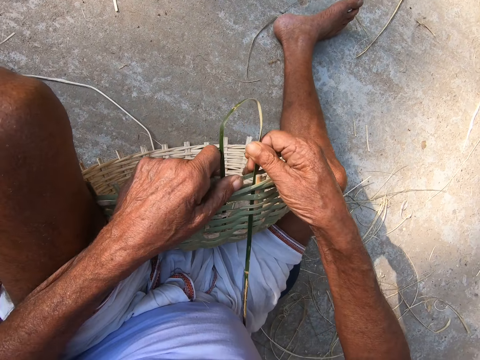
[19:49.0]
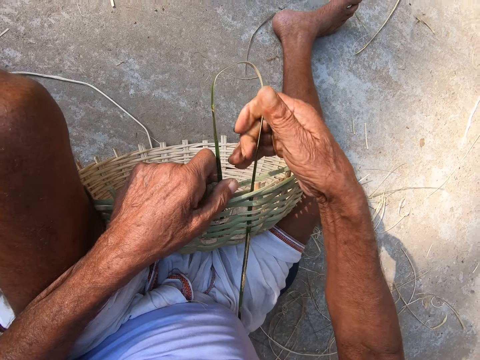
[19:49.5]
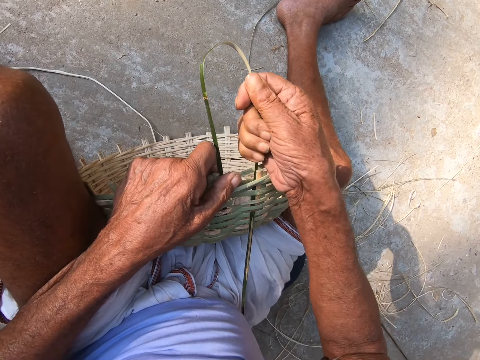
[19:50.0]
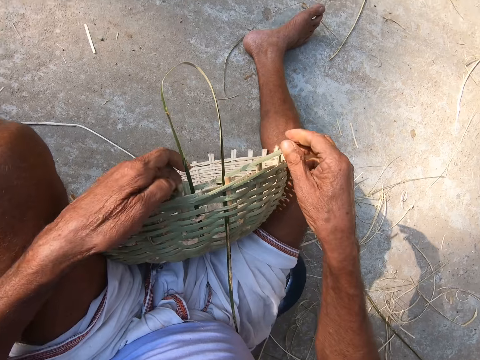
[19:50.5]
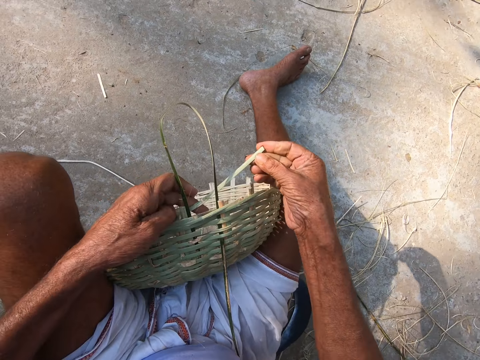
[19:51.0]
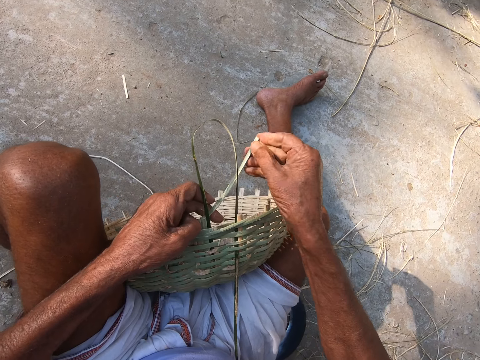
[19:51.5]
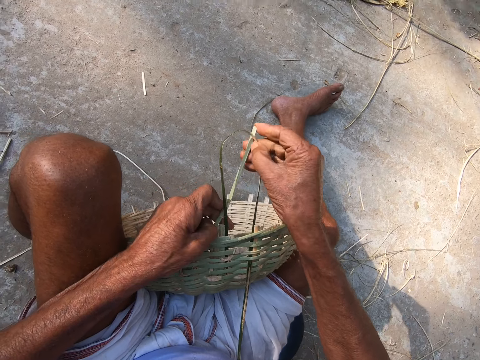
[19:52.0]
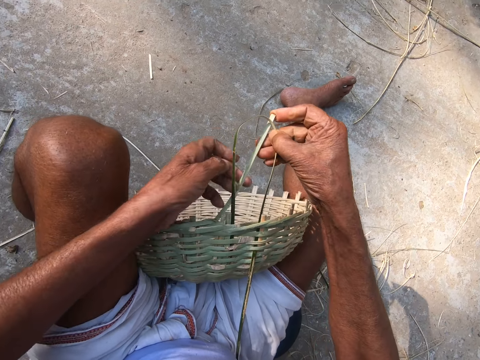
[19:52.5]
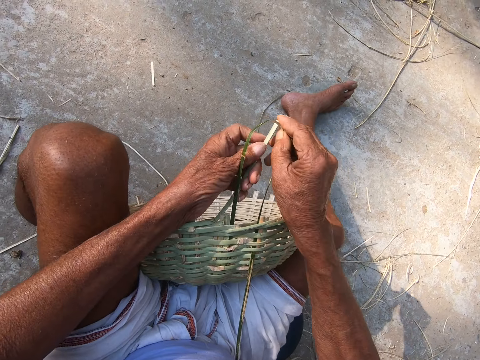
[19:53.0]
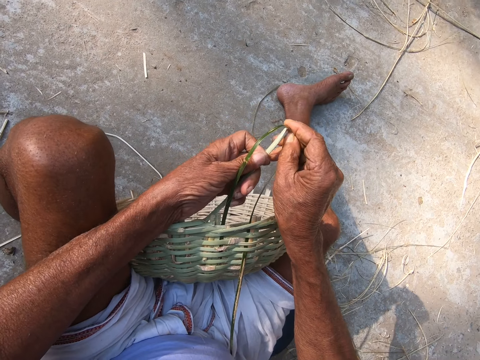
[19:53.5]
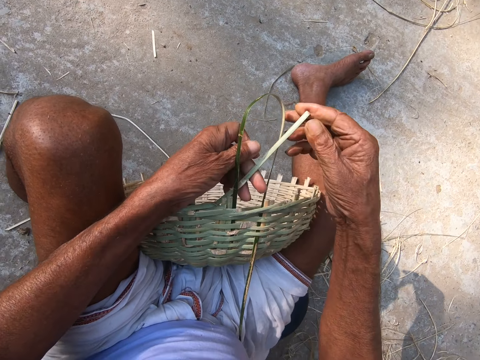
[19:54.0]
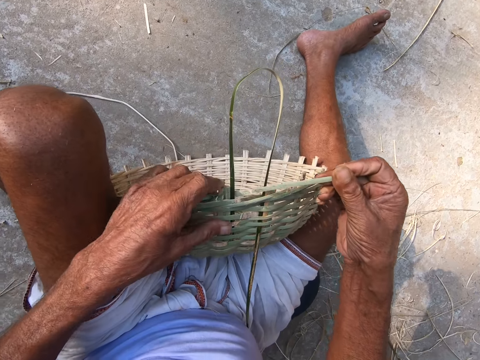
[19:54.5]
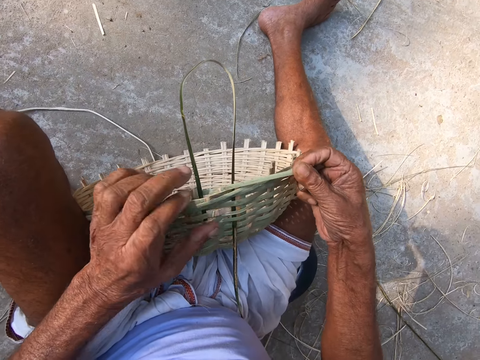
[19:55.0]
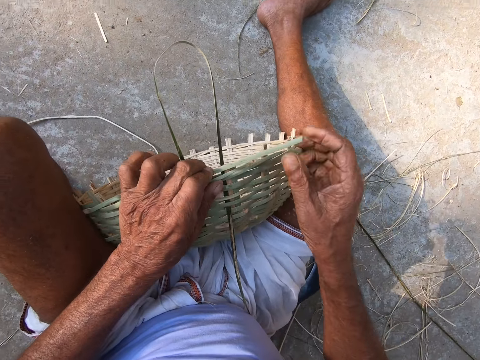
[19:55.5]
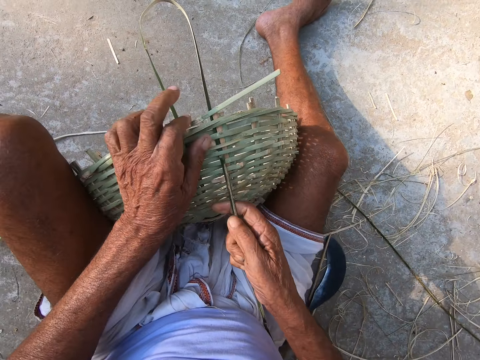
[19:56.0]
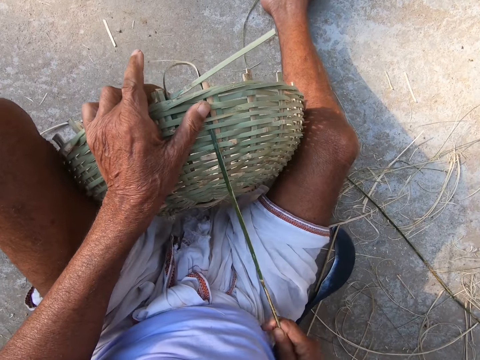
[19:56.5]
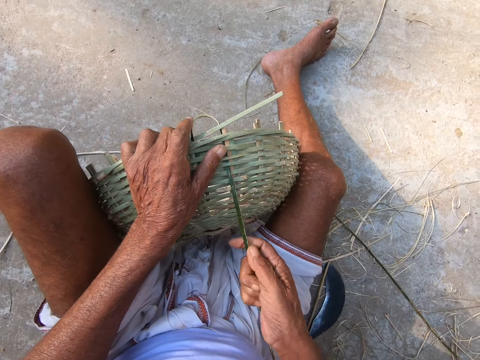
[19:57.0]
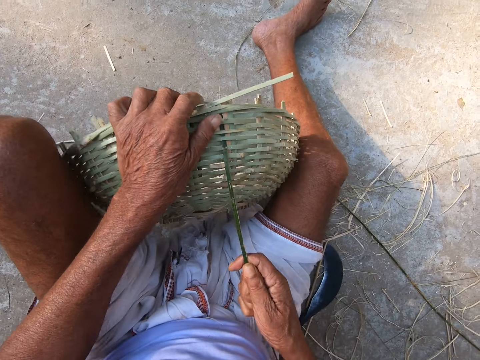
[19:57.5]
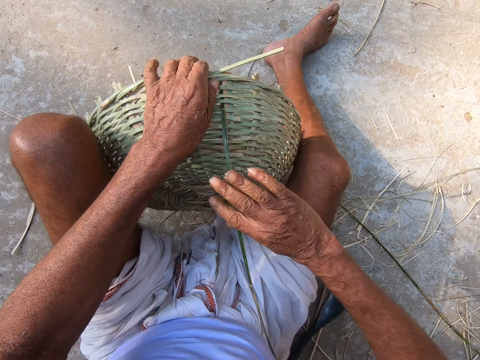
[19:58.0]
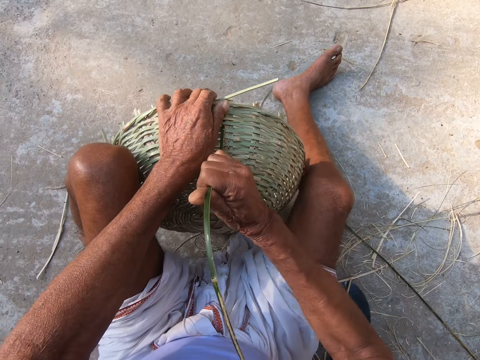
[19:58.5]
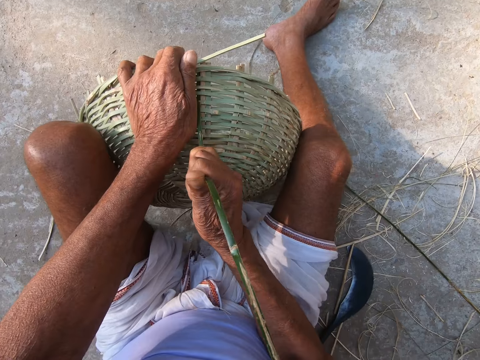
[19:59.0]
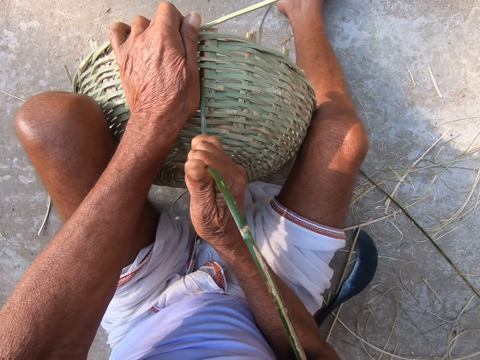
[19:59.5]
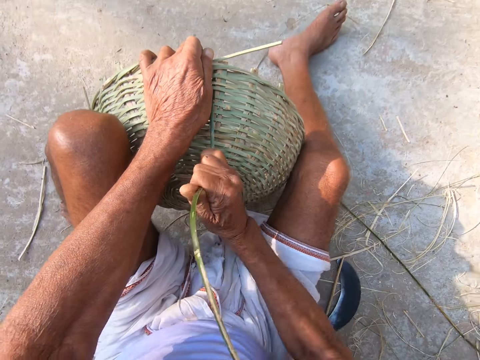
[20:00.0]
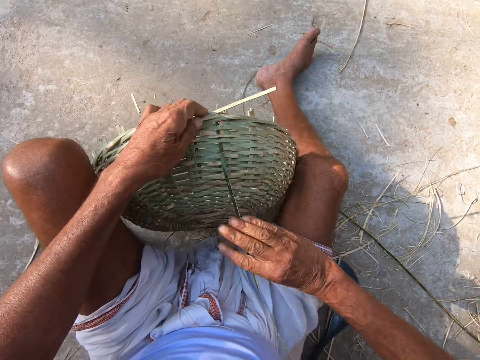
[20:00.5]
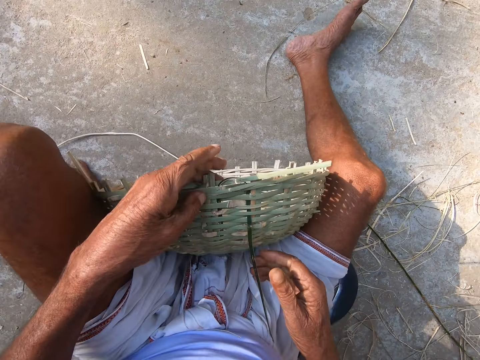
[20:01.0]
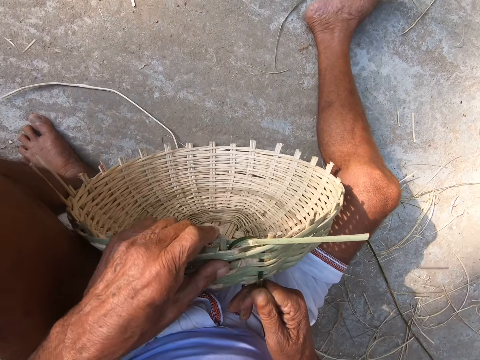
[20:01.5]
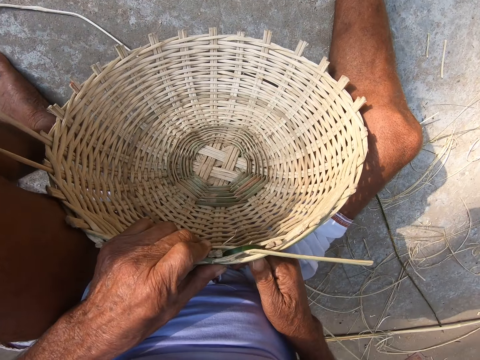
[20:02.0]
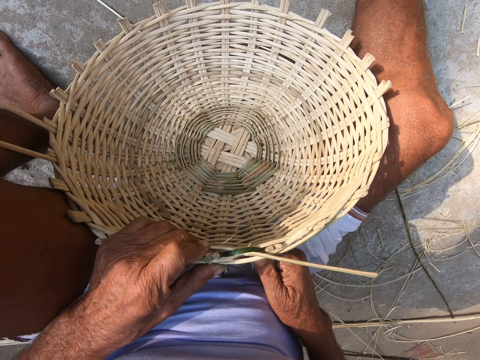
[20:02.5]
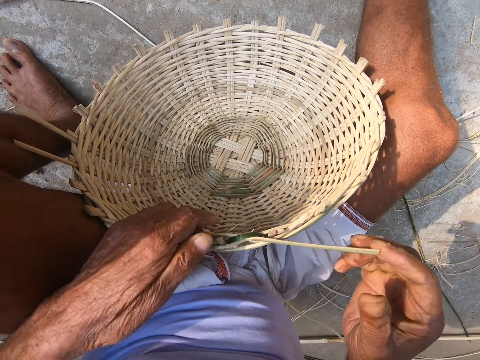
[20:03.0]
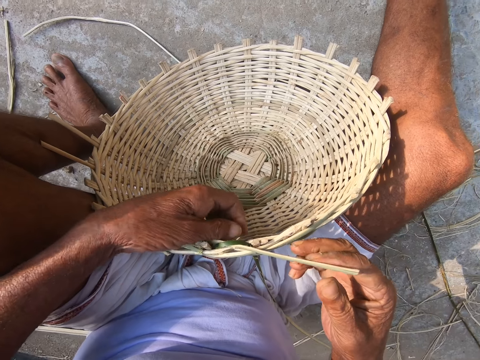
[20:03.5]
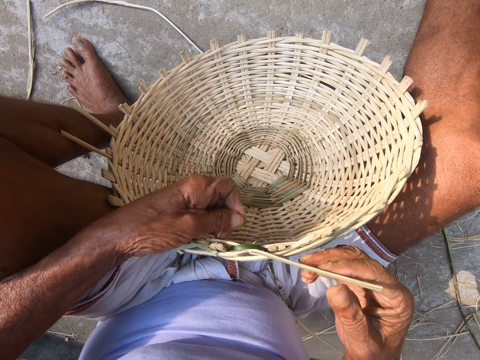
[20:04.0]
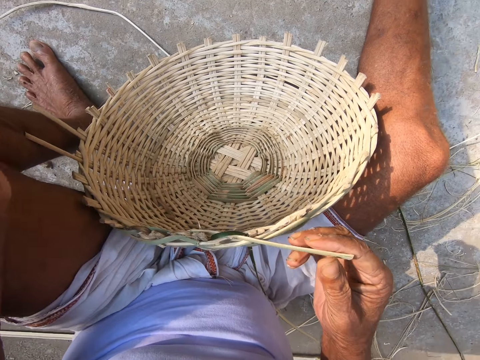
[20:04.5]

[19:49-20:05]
The camera wearer moves a reed on the basket. He pulls out the bamboo stick from the weaved basket with his right hand. He fits the bamboo sticks in the weaved baskets with both hands. He adjusts the stick in the weaved basket with his right hand. He pulls the bamboo stick in the weaved basket with his right hand. He tightens the bamboo stick in the weaved basket with his right hand. He adjusts the weaved basket with his left hand. He turns the basket.

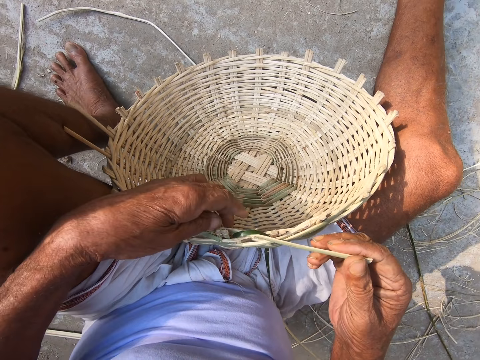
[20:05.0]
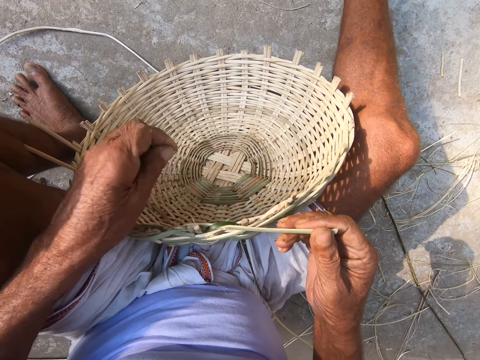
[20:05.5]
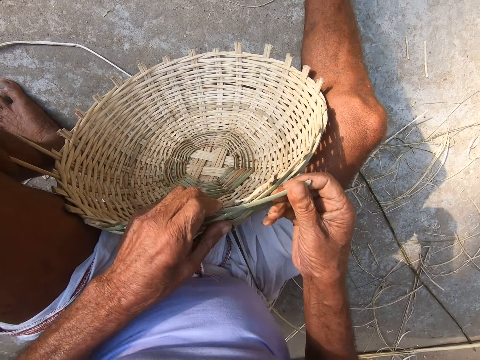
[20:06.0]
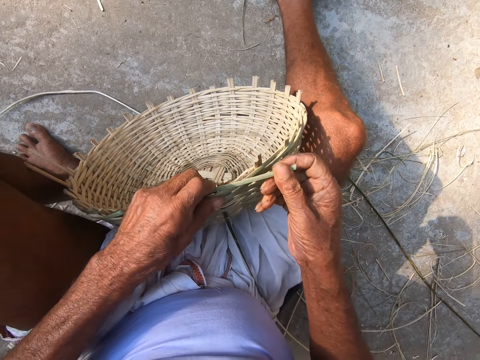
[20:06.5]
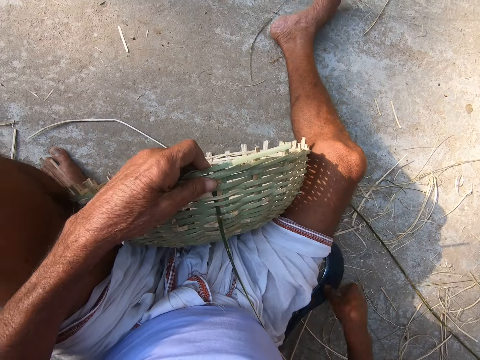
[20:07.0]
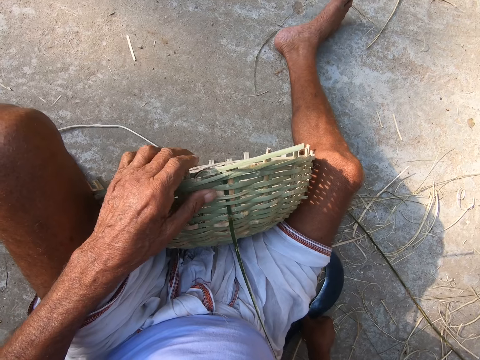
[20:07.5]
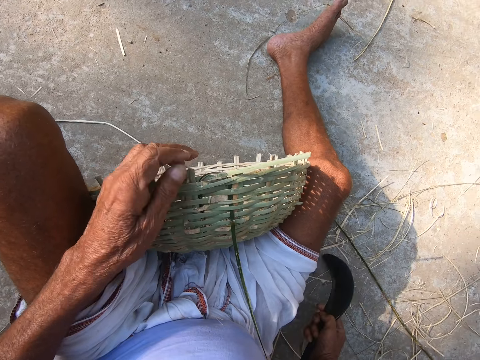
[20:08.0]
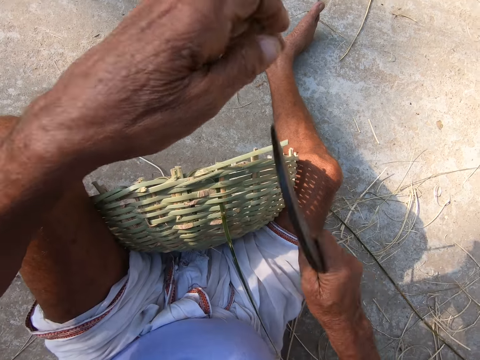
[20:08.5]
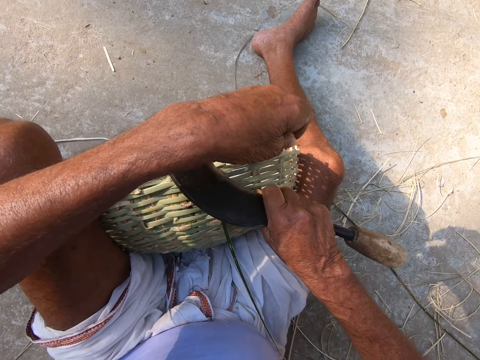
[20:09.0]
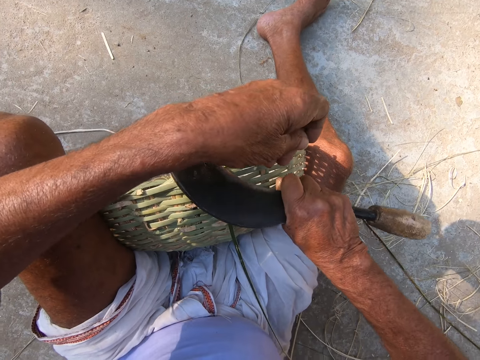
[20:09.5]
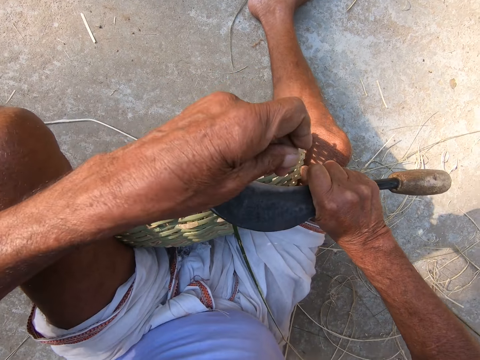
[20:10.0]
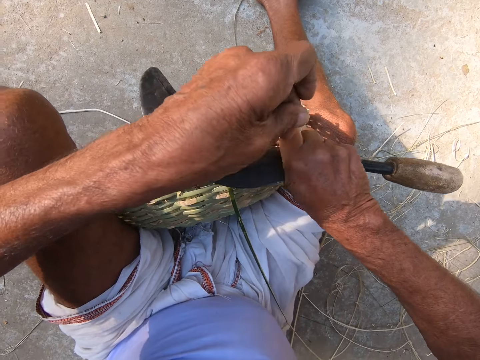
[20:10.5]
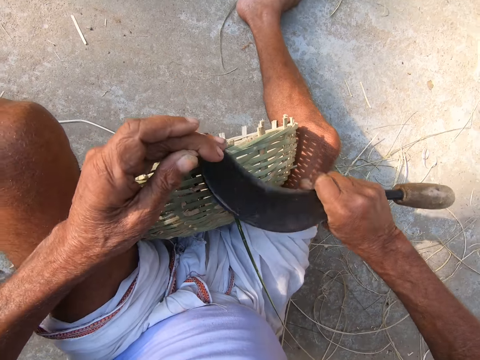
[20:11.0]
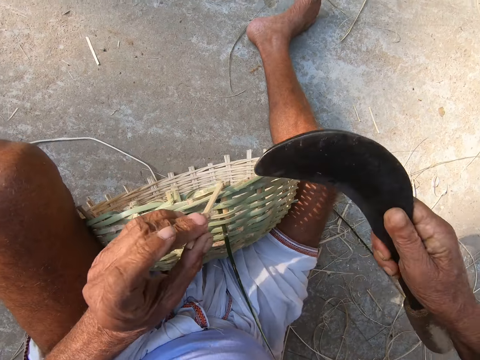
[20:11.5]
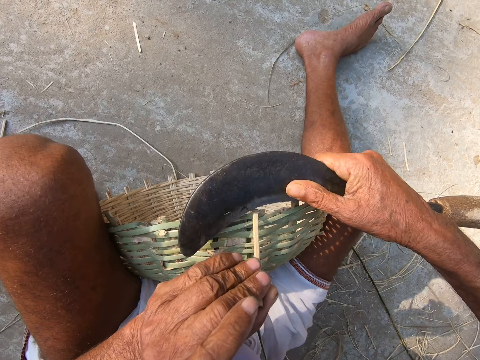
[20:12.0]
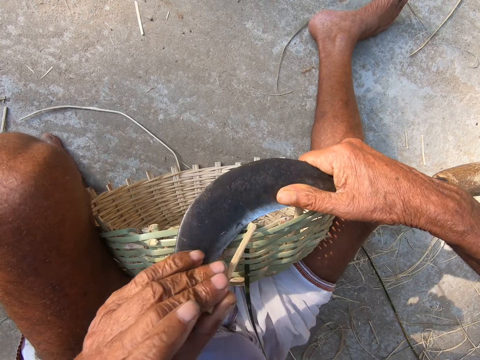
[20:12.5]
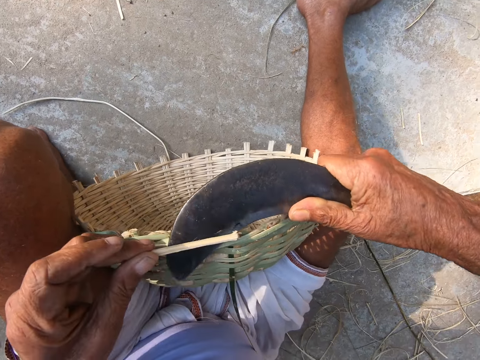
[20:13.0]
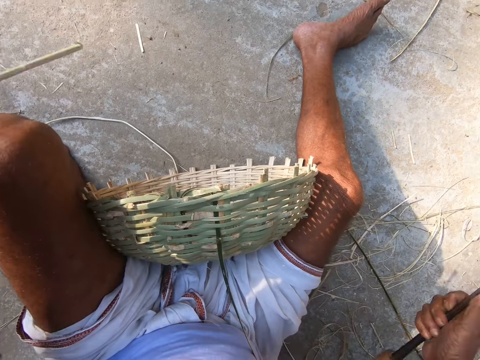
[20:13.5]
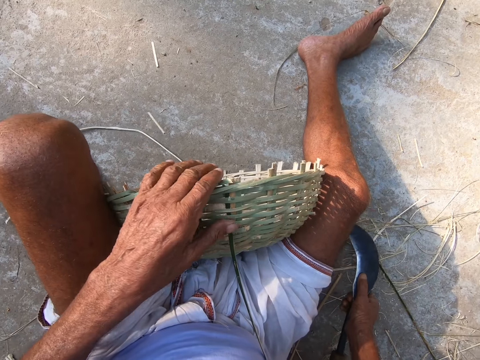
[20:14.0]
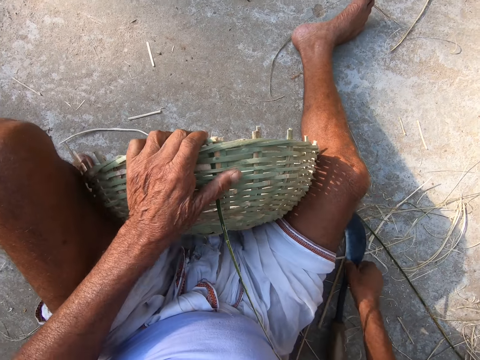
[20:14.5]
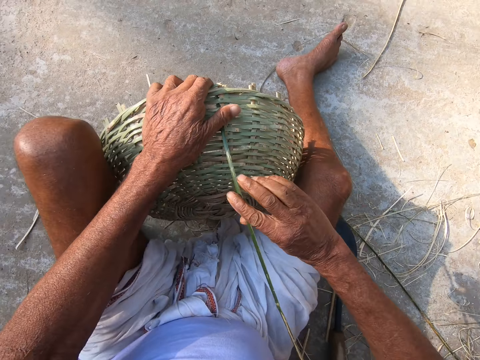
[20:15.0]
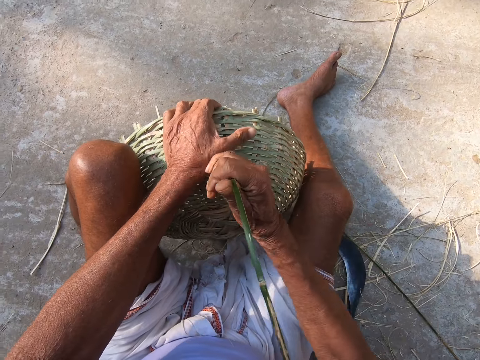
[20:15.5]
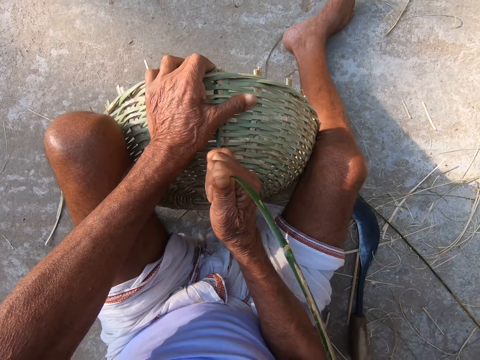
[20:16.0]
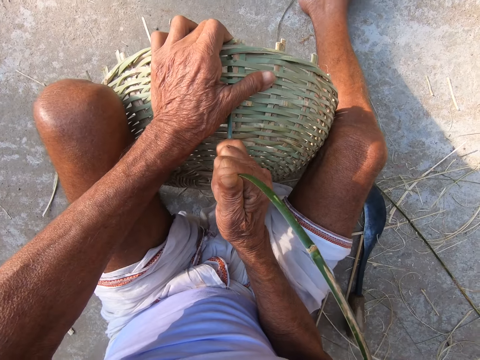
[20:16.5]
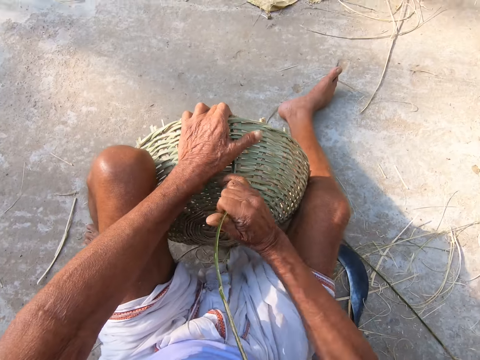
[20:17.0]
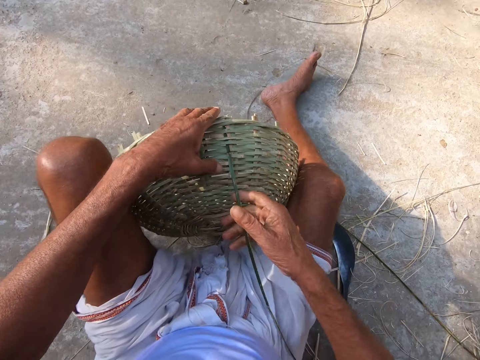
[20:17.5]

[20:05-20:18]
The camera wearer touches on the thin part of the reed. He picks up the hand sickle on the ground with his right hand. He cuts the bamboo stick in the weaved basket with the hand sickle in his right hand. He throws the reed part down. He drops the hand sickle on the ground with his right hand. He tightens the bamboo stick in the weaved basket with his right hand.
